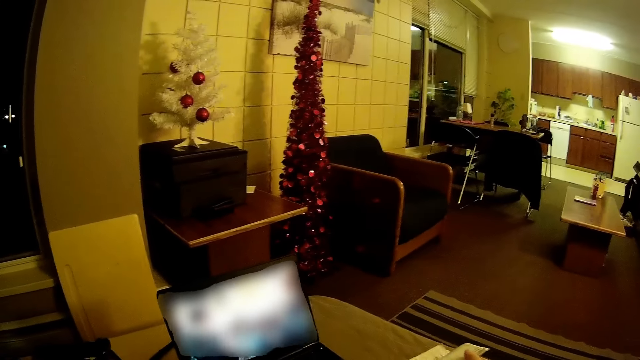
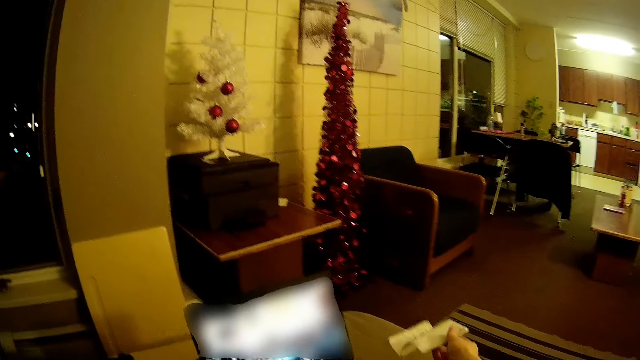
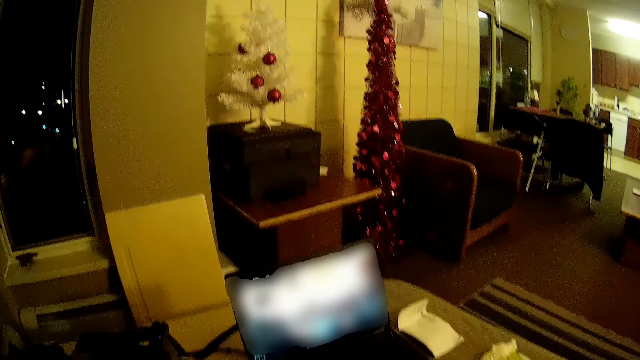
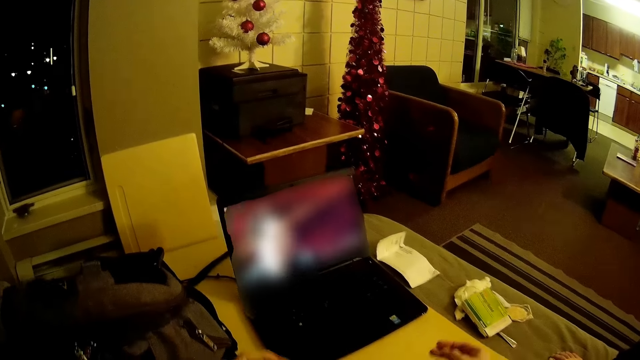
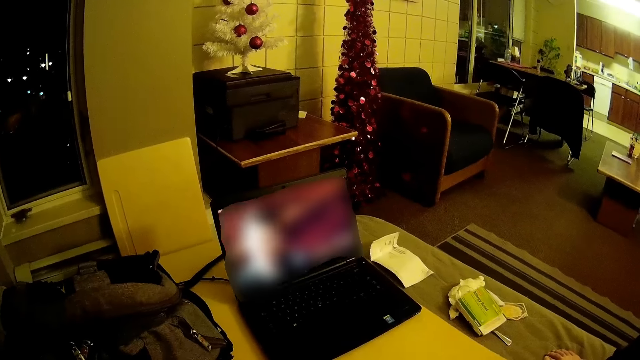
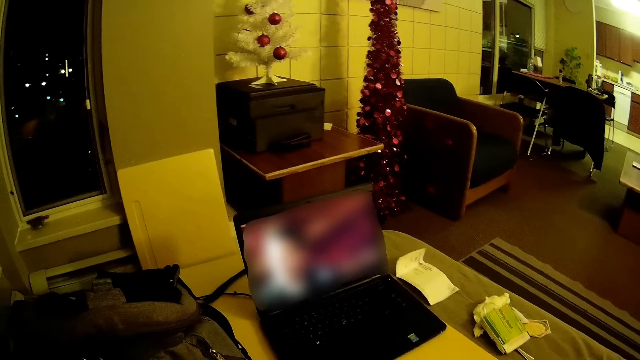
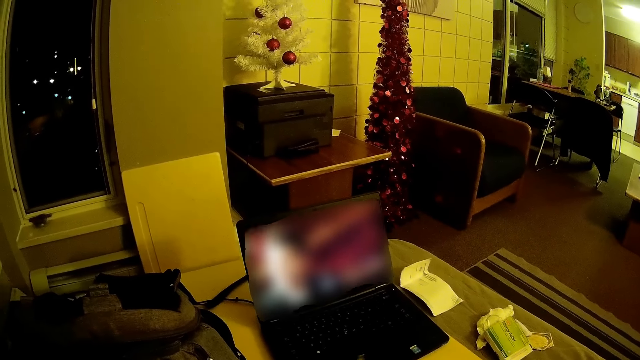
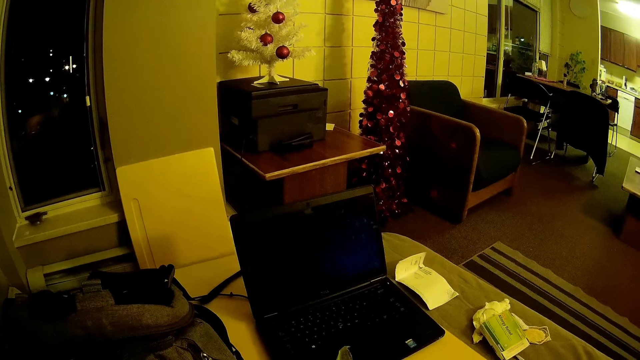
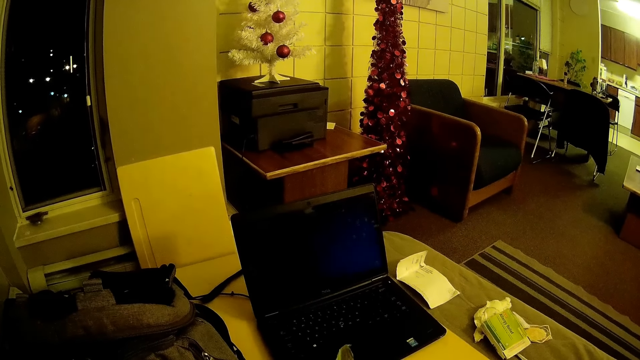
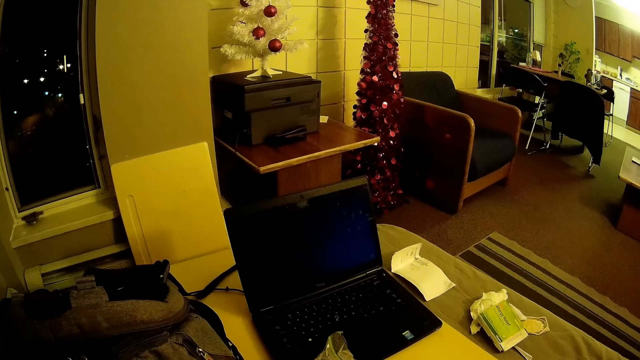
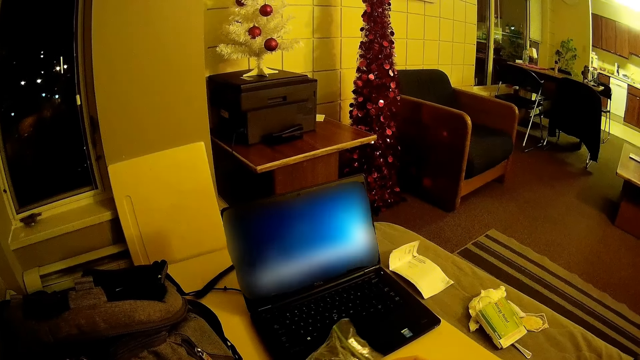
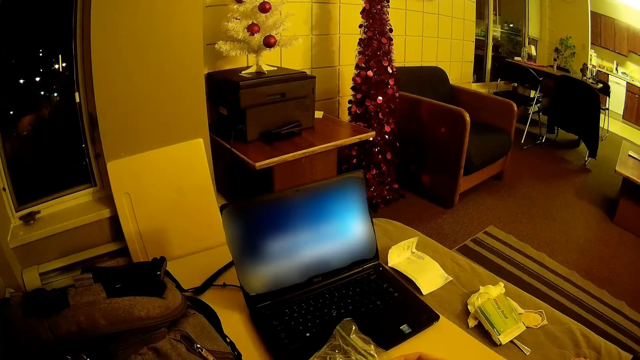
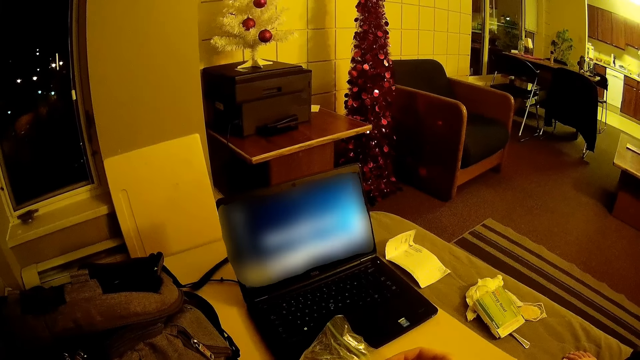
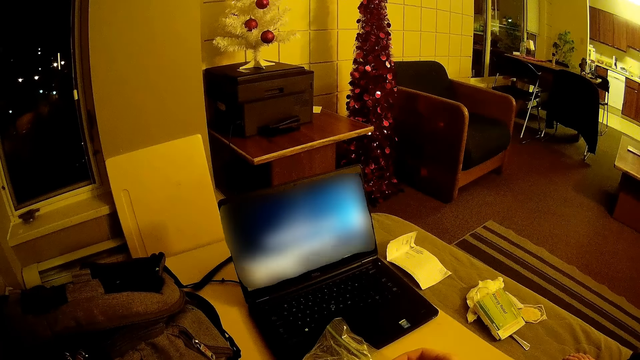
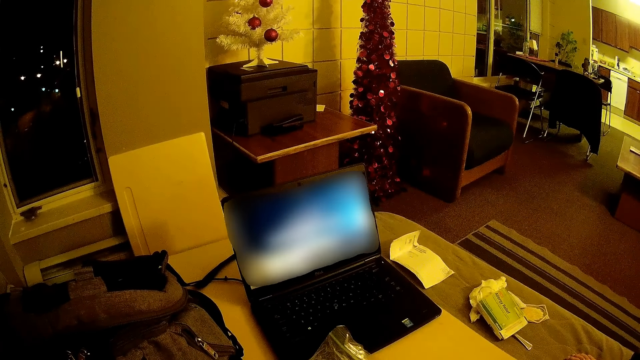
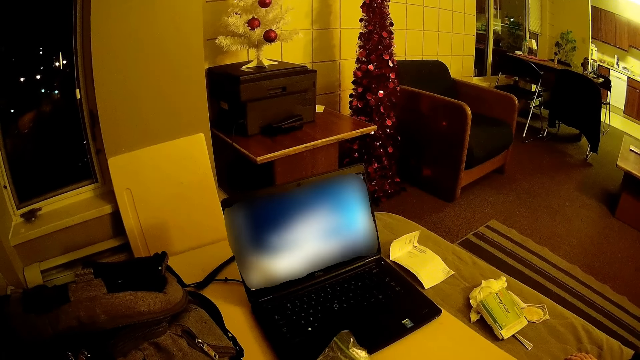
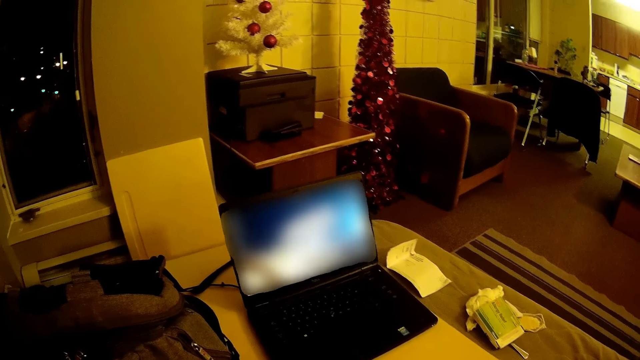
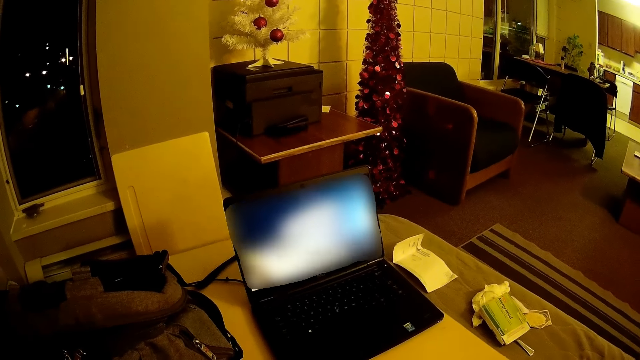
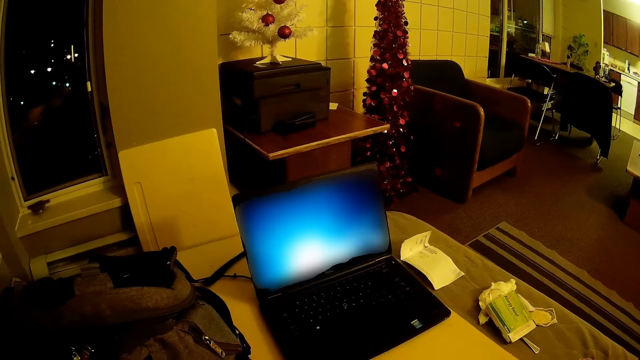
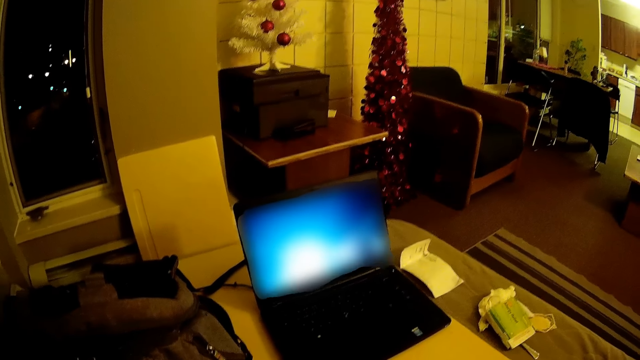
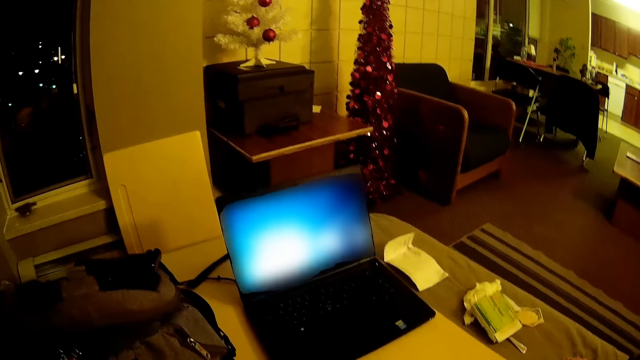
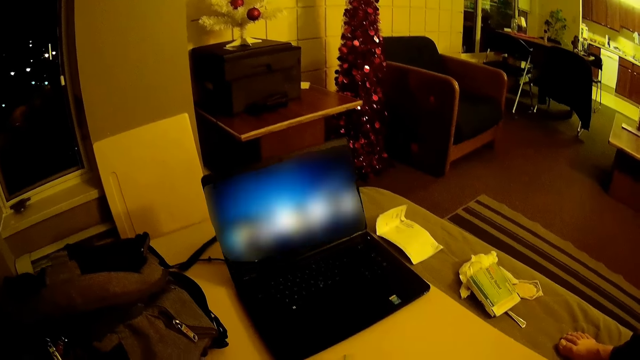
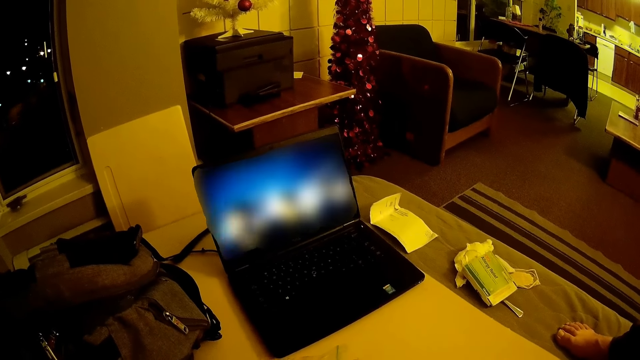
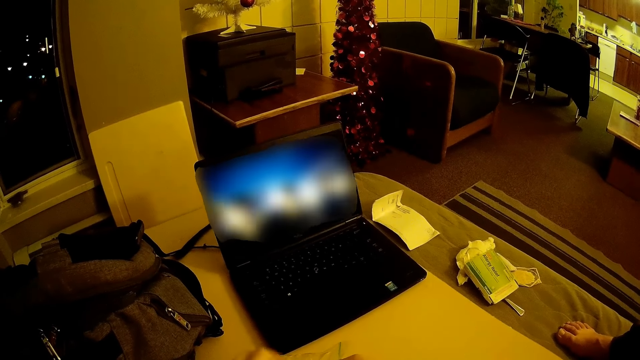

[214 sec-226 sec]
The camera wearer puts the envelope on the table. They hold a polythene with the hands. They look at the laptop.

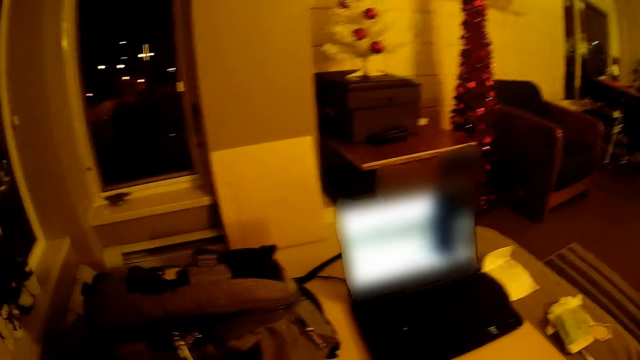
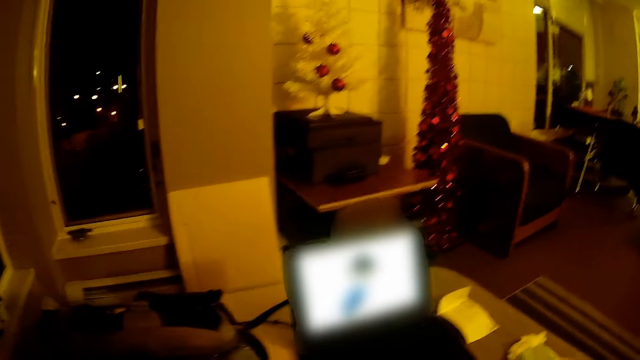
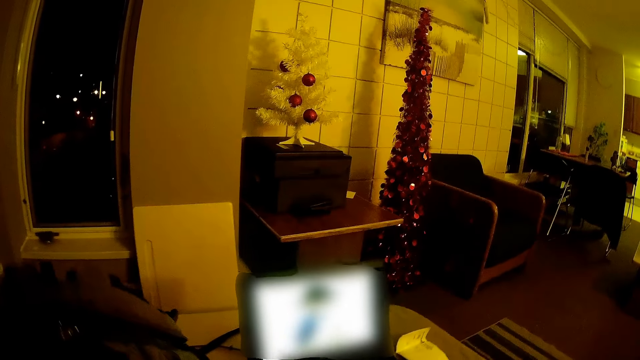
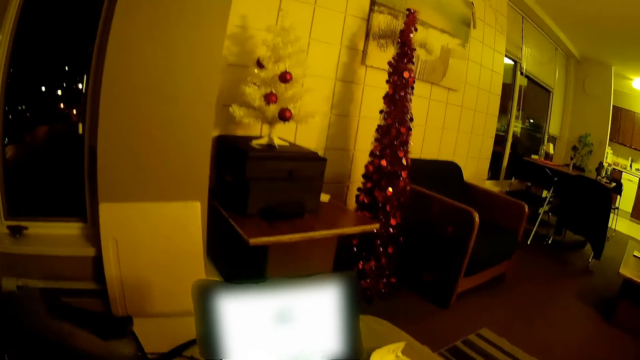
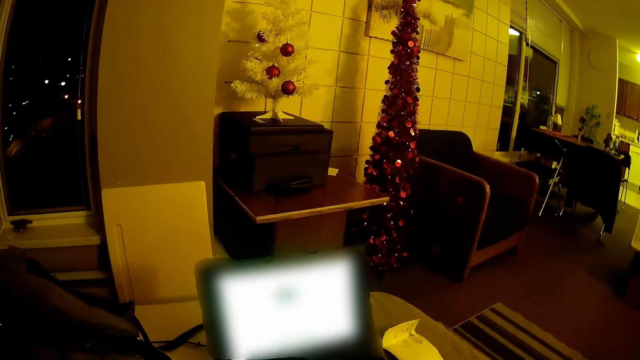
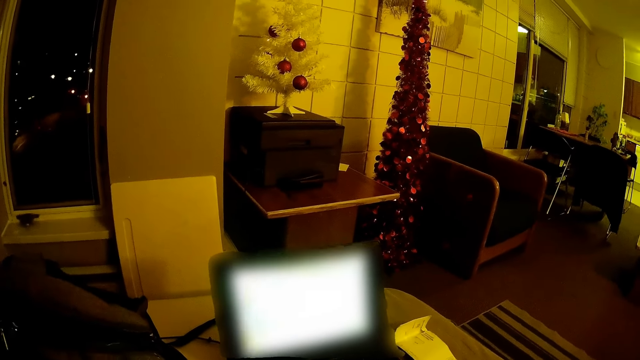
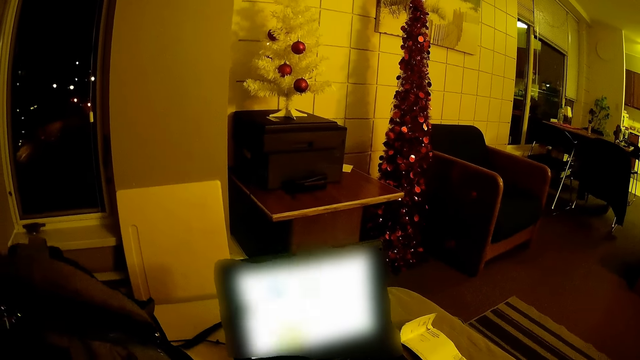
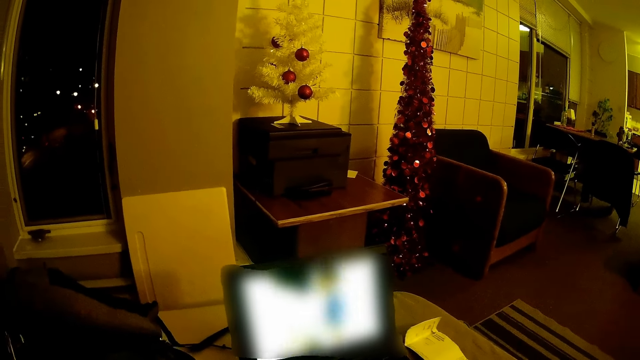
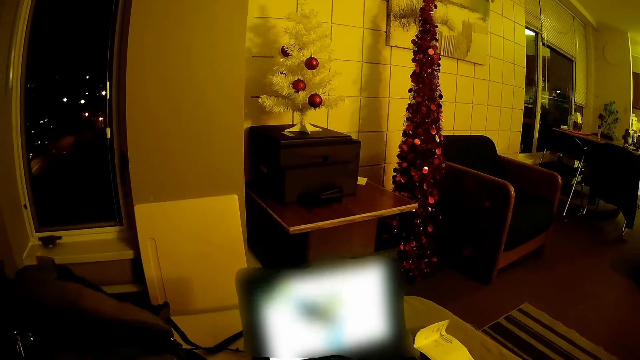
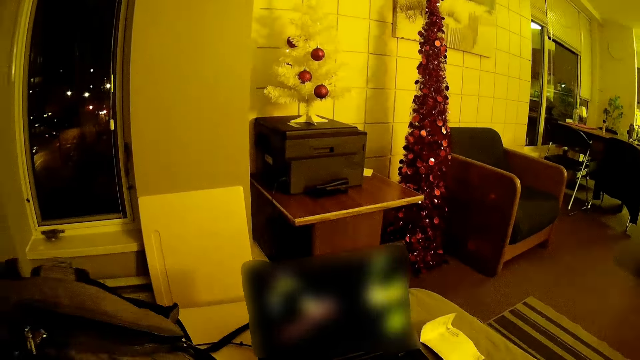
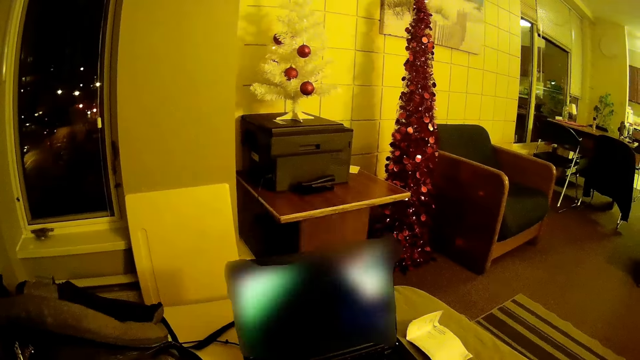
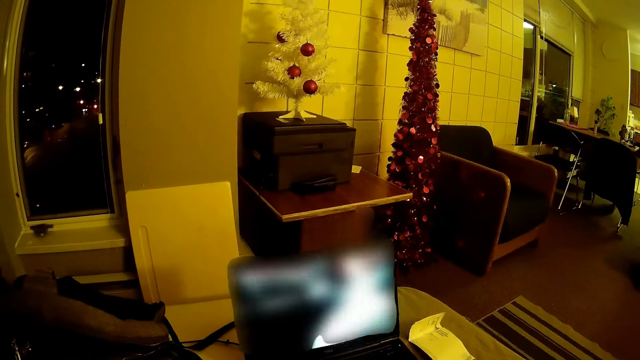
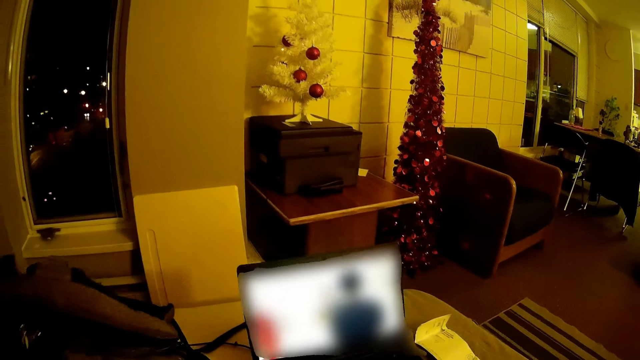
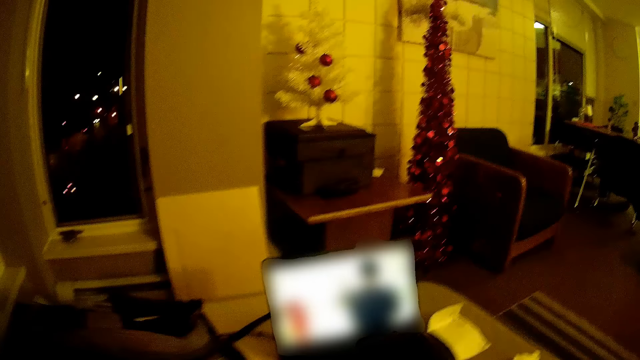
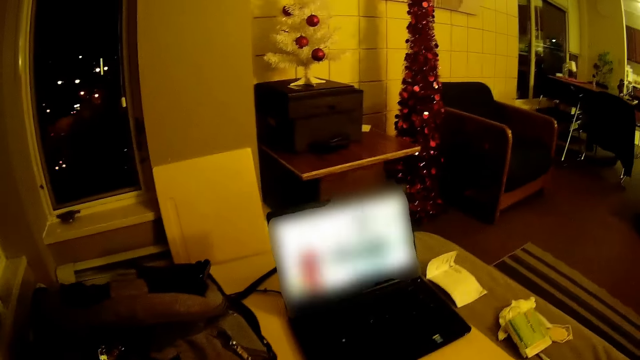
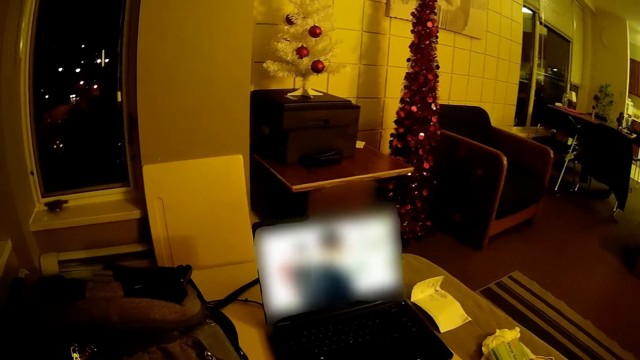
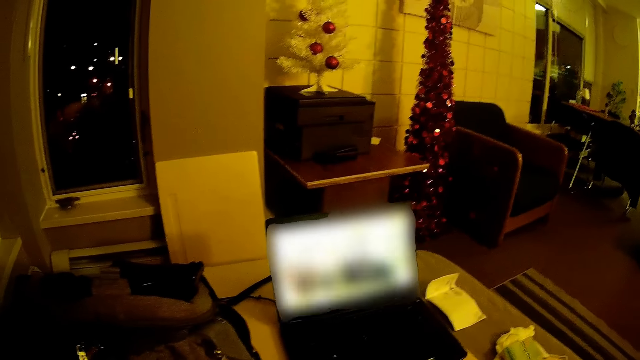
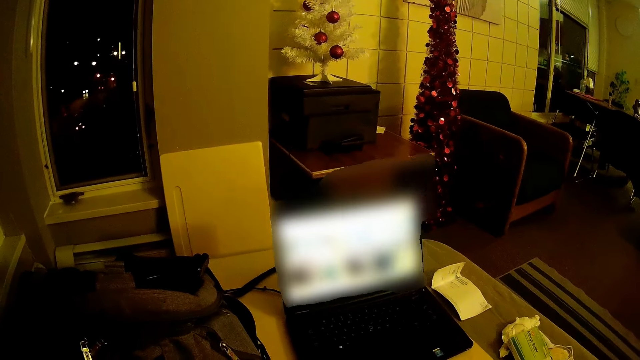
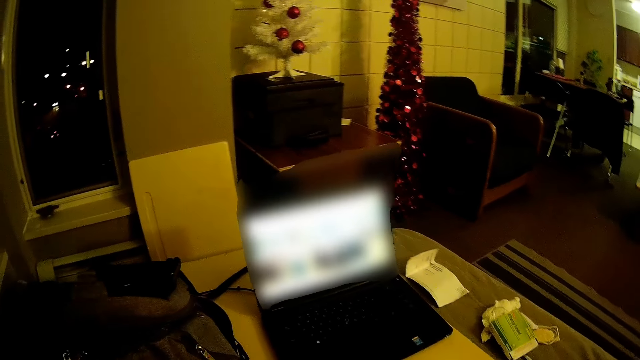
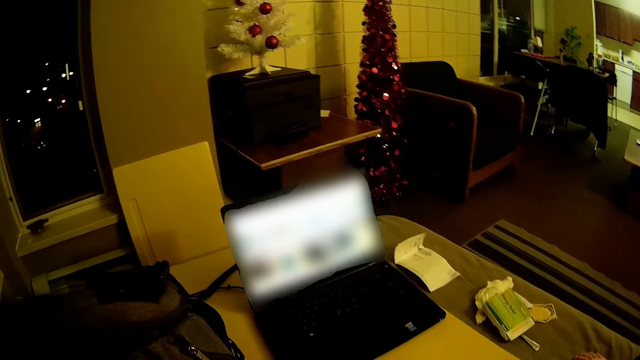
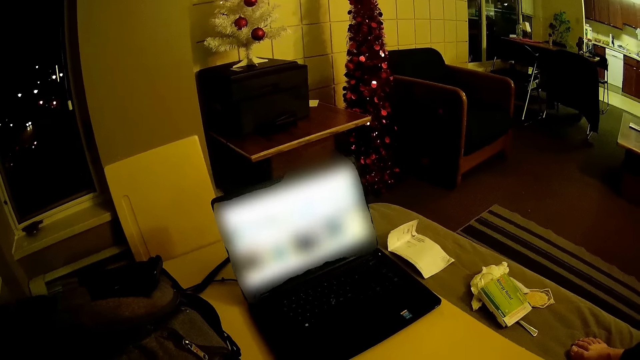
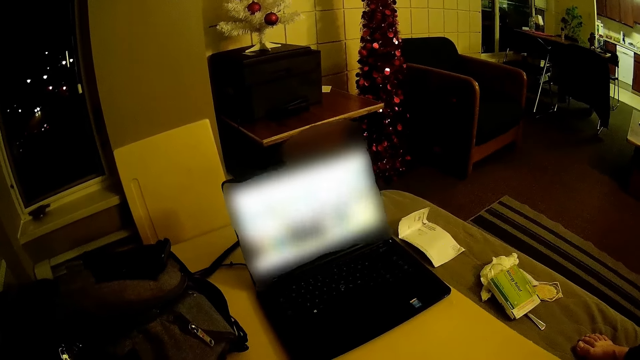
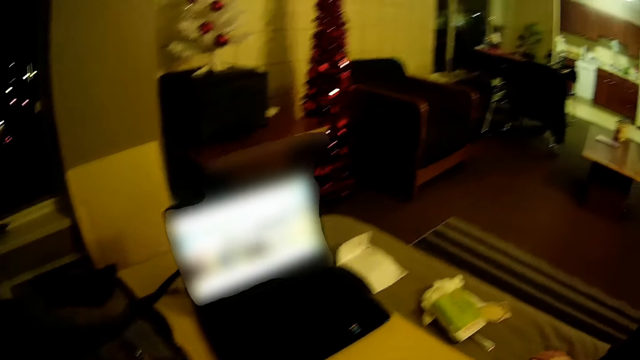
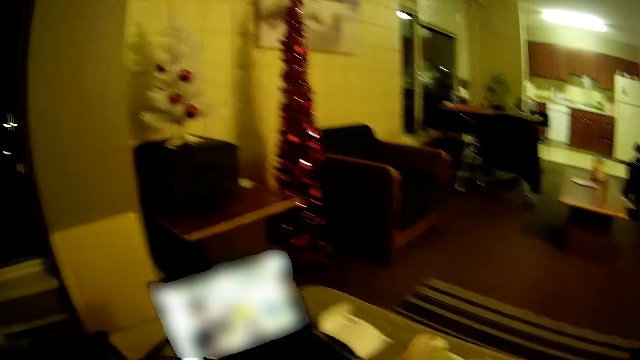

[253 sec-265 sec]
The camera wearer looks in the bag.
